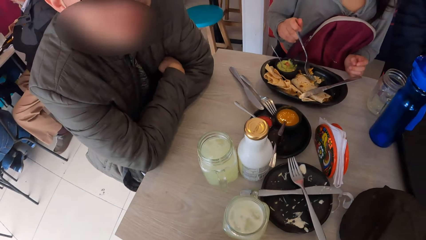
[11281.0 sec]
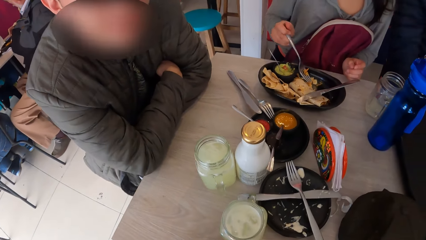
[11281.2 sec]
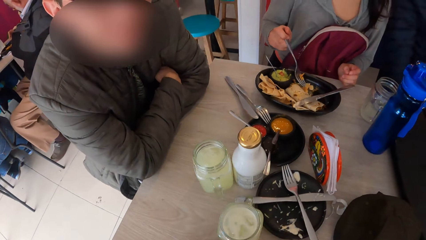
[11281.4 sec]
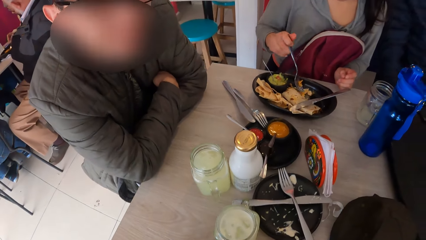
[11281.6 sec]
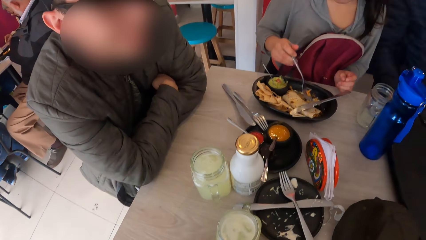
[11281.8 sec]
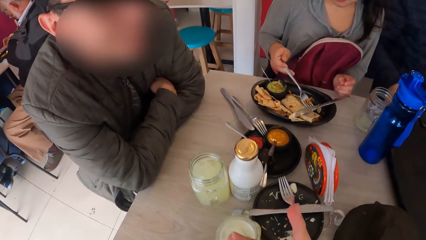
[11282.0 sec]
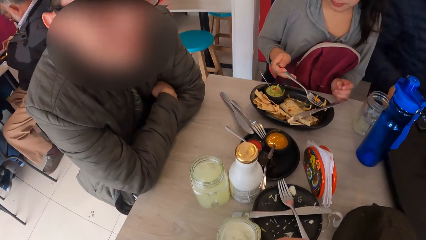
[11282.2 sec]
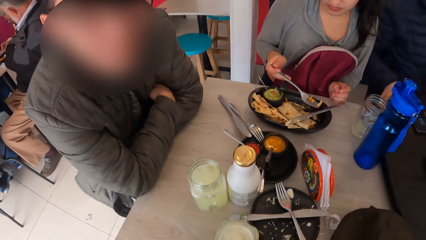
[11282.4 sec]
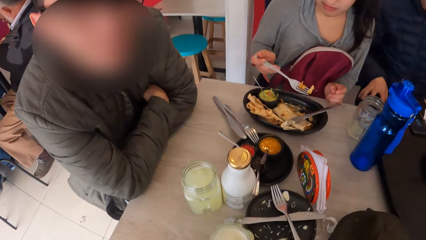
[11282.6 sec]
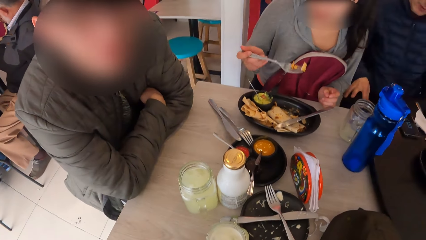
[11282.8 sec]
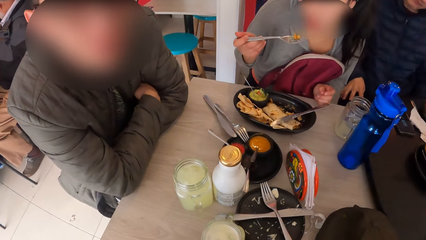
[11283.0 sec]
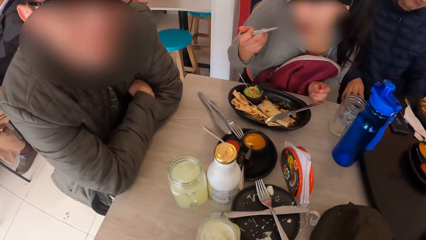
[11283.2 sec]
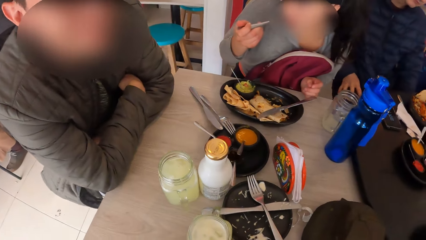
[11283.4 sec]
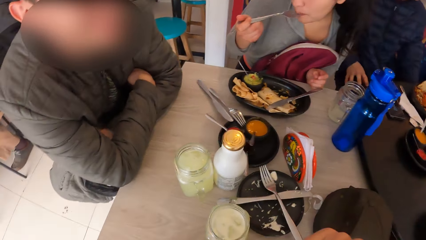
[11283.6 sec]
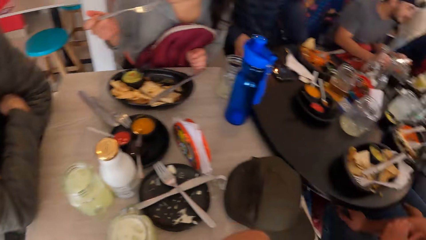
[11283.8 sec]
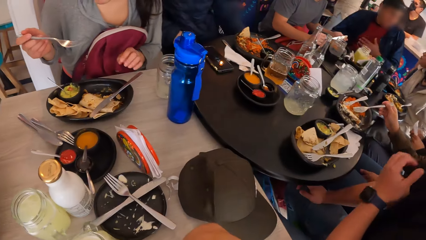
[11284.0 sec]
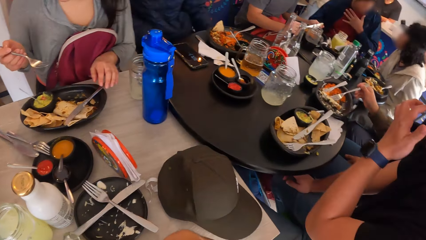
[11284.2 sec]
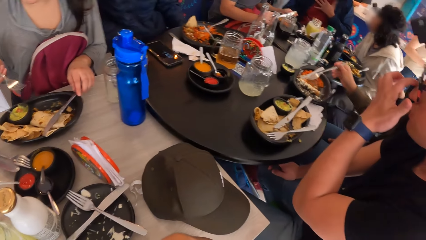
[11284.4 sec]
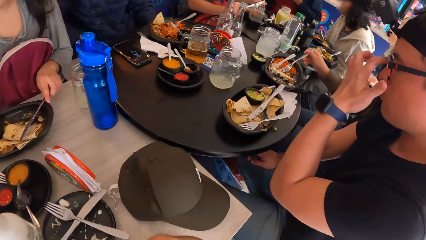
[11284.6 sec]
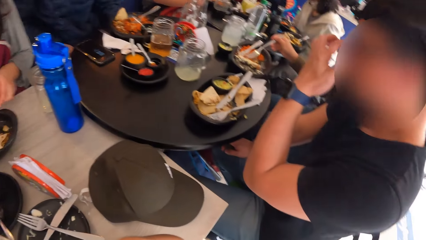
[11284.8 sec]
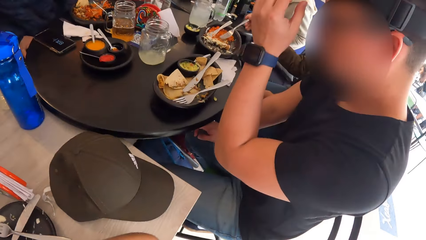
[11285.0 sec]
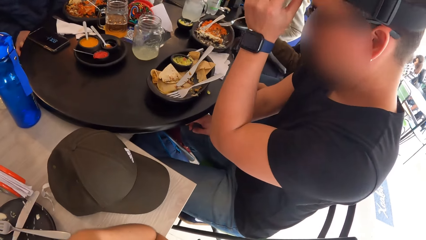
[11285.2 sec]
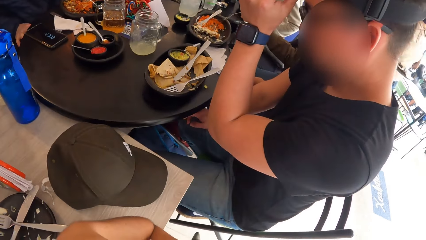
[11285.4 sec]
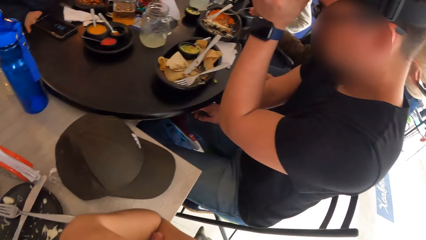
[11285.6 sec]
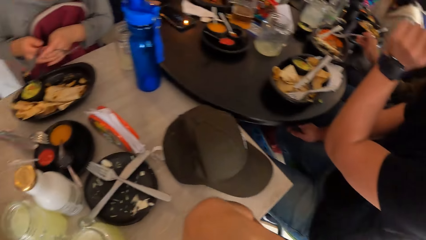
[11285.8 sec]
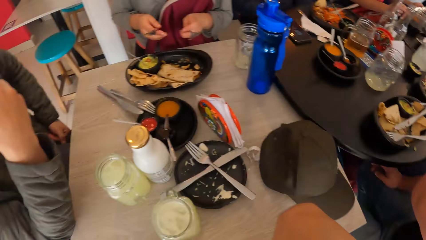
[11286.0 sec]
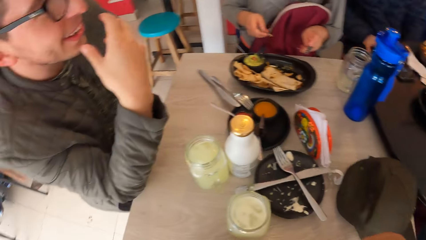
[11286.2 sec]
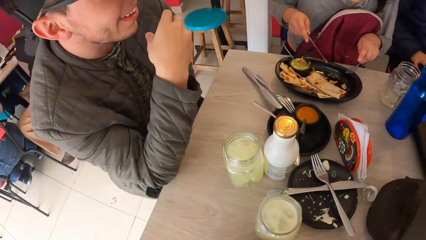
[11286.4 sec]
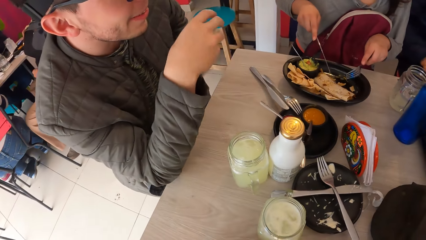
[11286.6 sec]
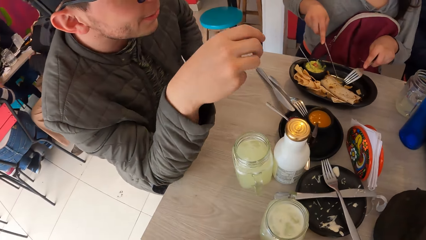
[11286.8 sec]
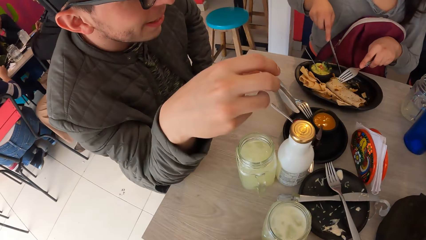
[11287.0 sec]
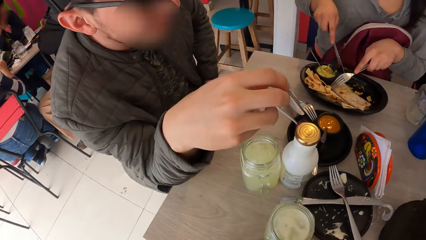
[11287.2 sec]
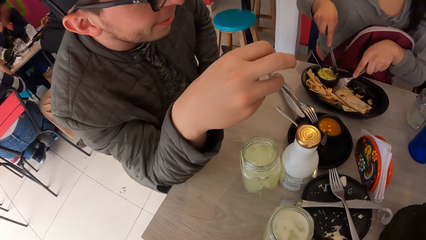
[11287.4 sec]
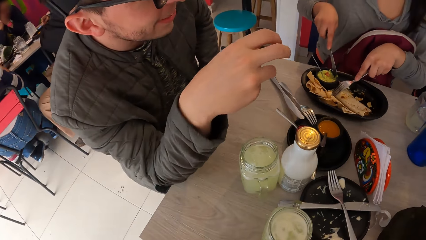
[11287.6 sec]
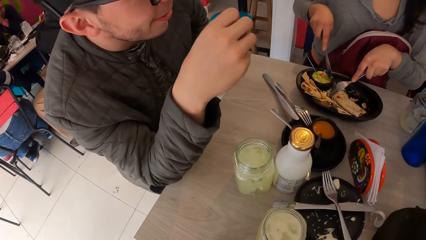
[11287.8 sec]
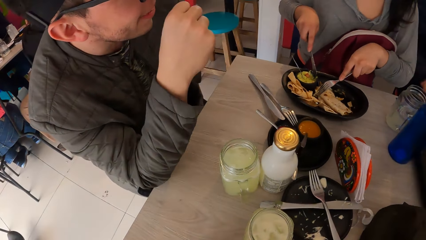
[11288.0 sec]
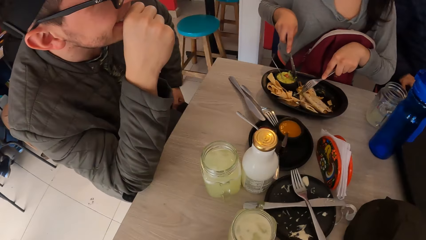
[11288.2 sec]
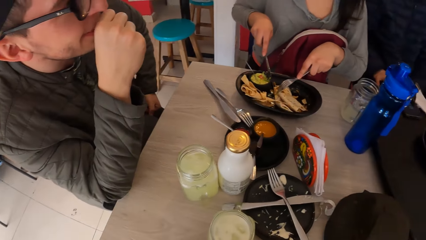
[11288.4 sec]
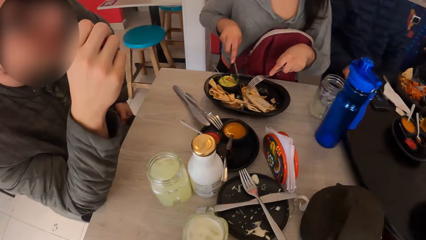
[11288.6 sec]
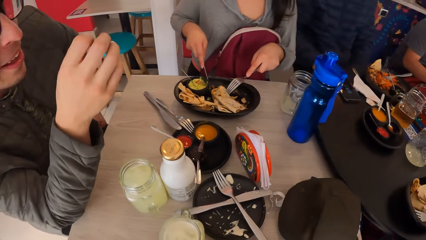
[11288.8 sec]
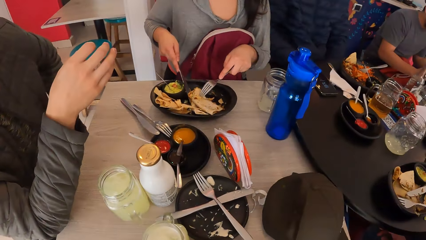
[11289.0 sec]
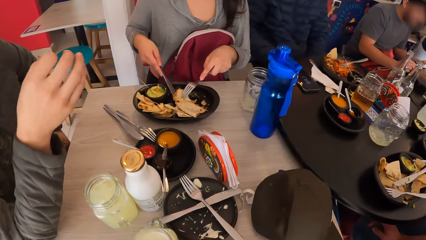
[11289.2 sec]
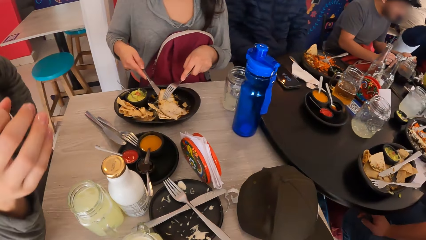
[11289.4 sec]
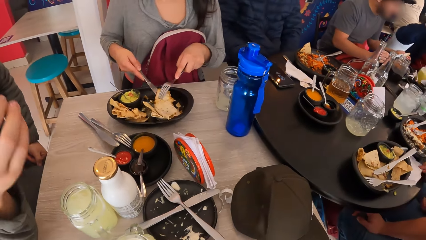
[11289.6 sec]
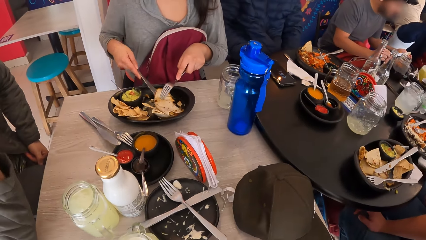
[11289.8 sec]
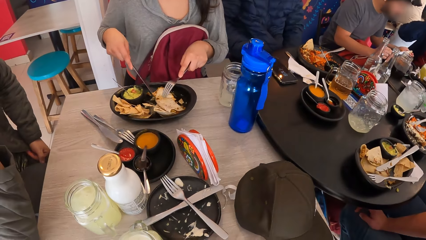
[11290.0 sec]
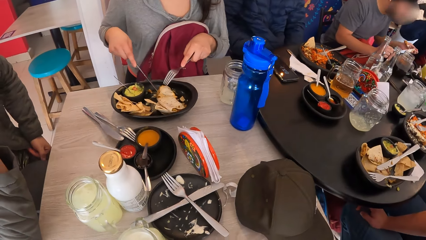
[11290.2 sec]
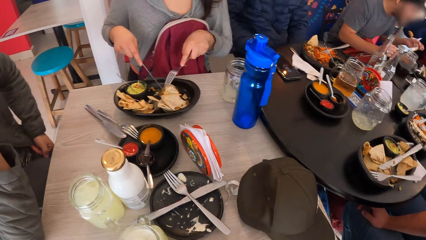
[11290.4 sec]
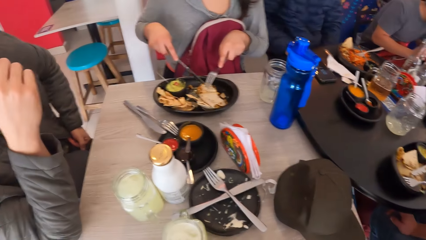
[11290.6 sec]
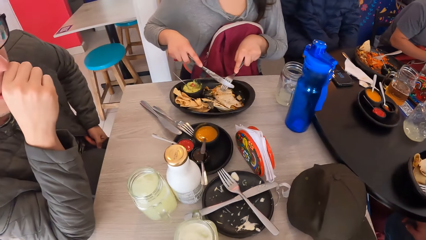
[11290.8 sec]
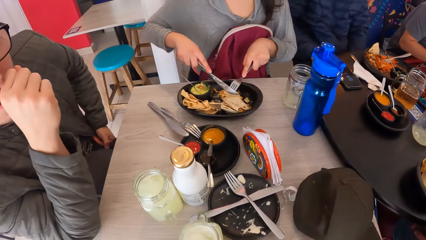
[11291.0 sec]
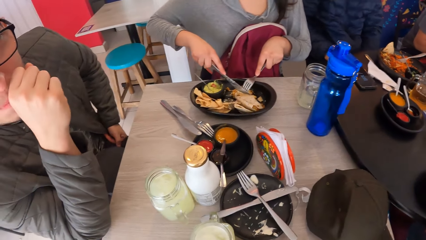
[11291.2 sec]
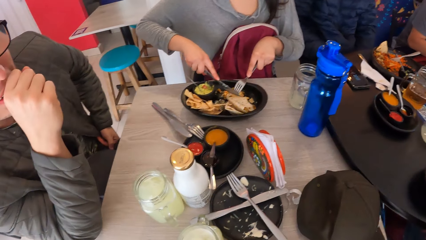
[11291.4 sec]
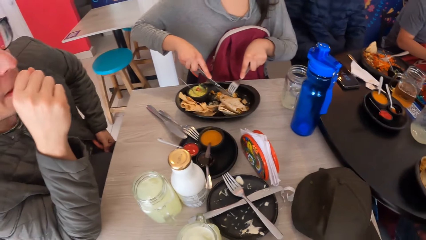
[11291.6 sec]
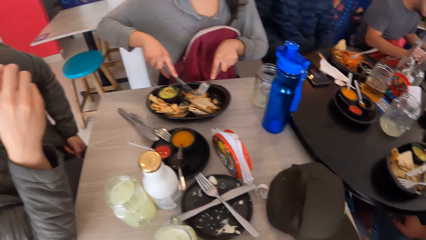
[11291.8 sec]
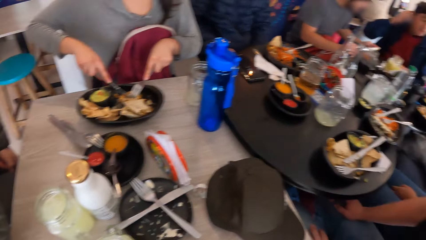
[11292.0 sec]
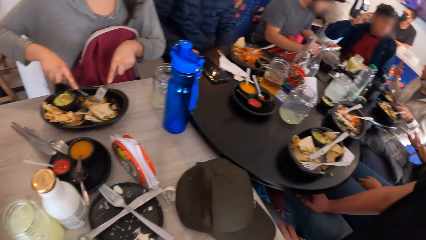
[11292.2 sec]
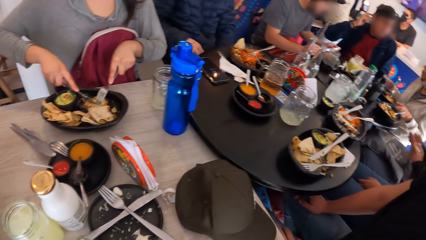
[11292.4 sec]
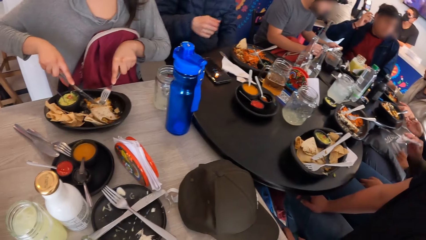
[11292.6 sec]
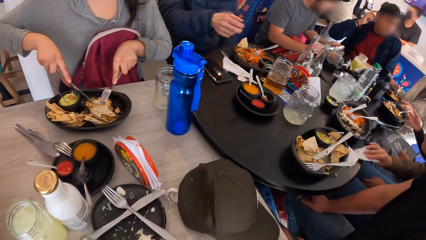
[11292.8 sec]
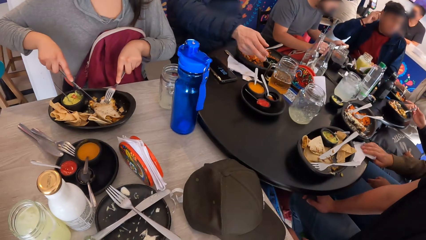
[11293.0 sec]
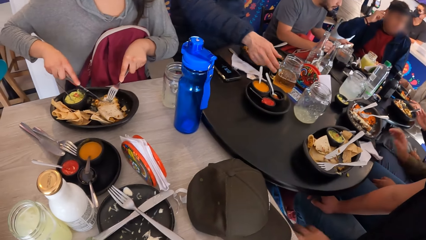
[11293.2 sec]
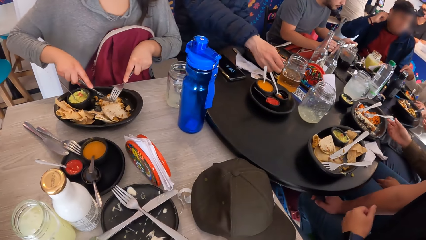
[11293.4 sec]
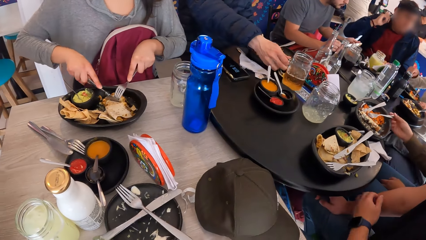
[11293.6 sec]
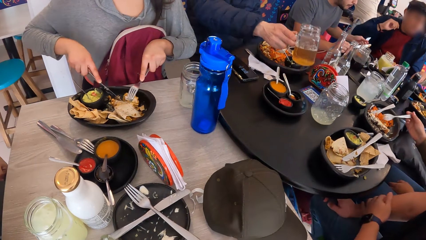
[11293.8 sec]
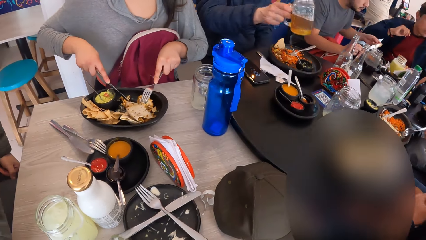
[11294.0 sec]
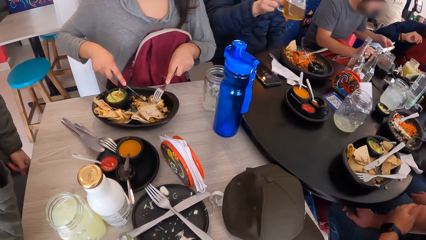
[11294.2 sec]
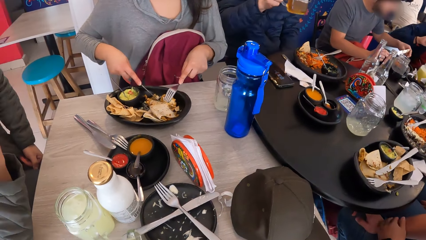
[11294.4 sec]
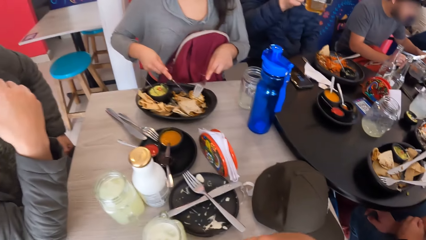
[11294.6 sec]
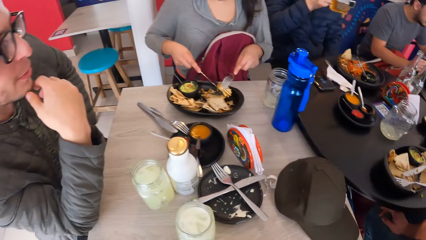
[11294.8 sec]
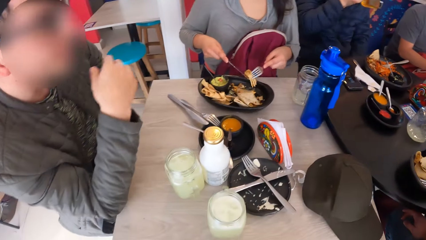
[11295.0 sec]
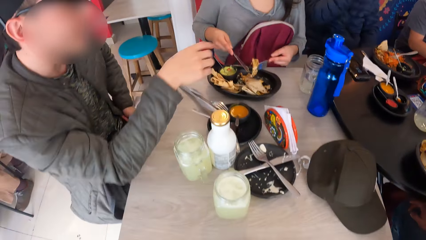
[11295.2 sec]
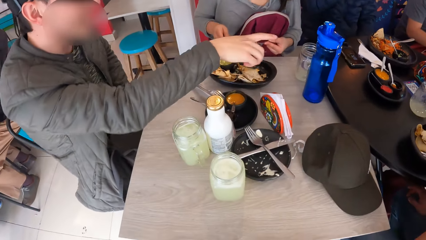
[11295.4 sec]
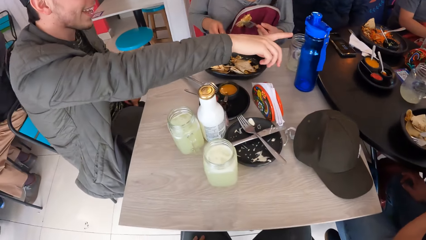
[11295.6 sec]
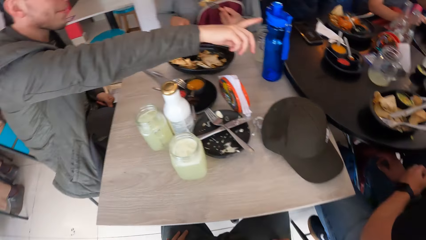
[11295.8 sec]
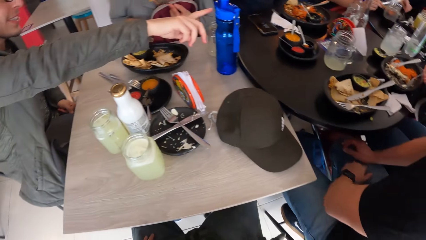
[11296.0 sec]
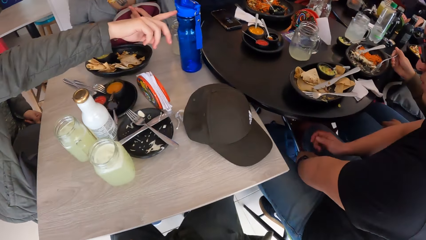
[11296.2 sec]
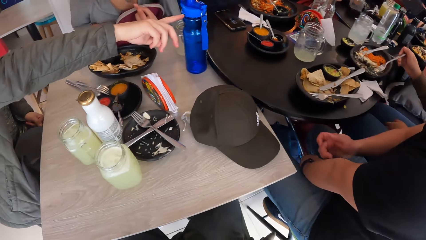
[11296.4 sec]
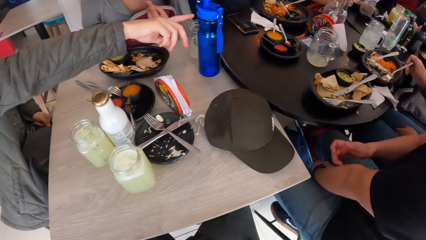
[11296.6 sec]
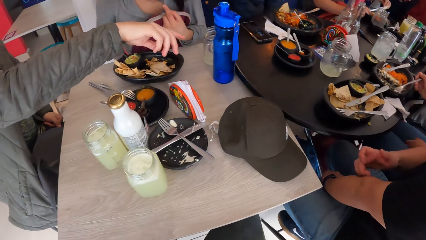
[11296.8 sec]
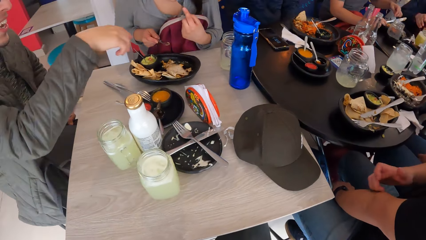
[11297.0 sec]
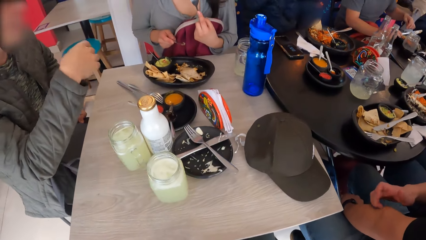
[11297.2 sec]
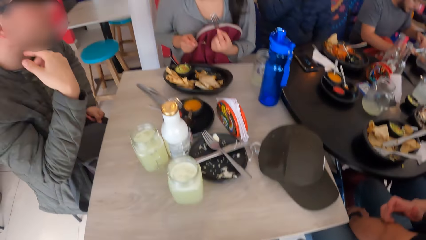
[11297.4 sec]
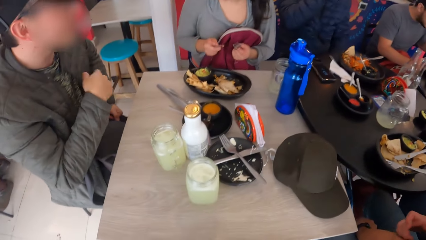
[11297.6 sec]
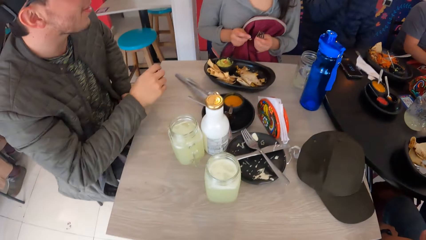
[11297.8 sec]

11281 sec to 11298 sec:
The camera wearer interacts with a man. The woman eats the piece of unleavened bread with the fork in her right hand. The camera wearer looks around. The woman cuts a piece of the unleavened bread on the plate with cutlery in both hands.
